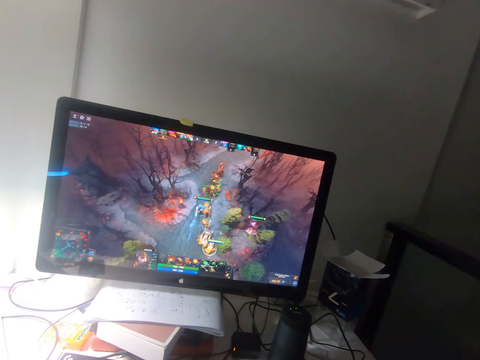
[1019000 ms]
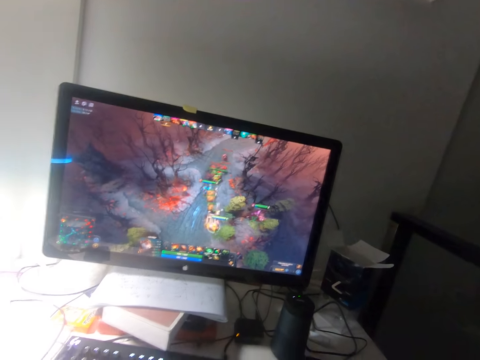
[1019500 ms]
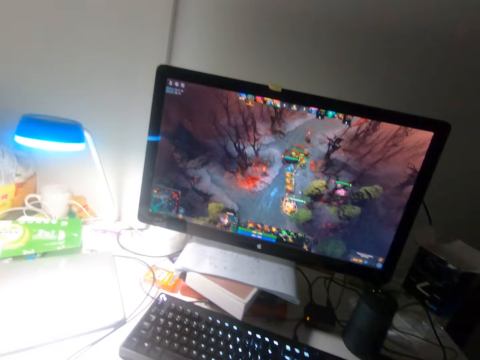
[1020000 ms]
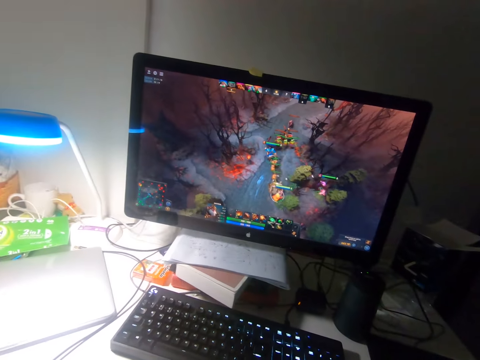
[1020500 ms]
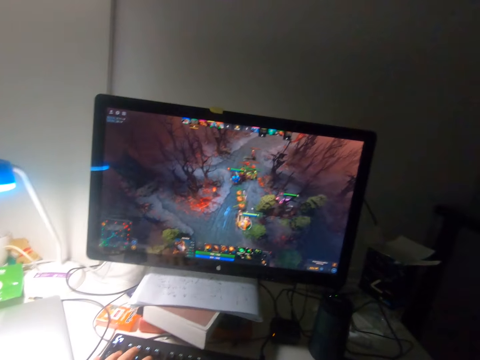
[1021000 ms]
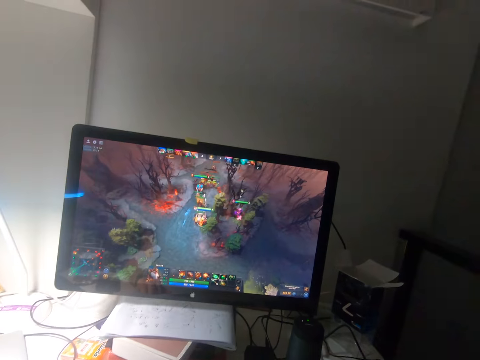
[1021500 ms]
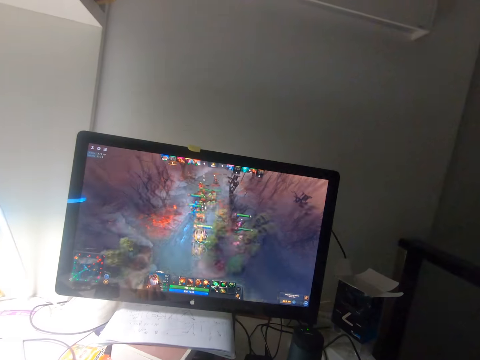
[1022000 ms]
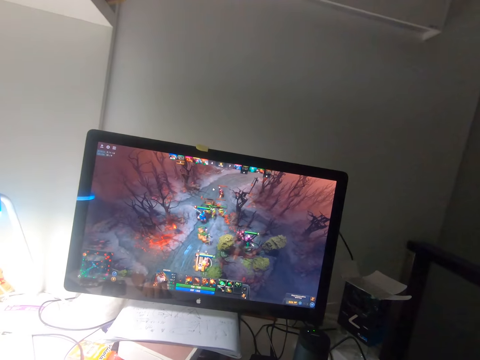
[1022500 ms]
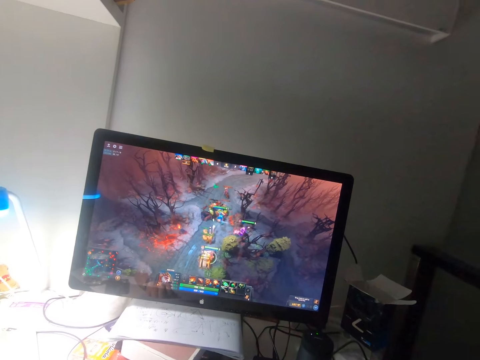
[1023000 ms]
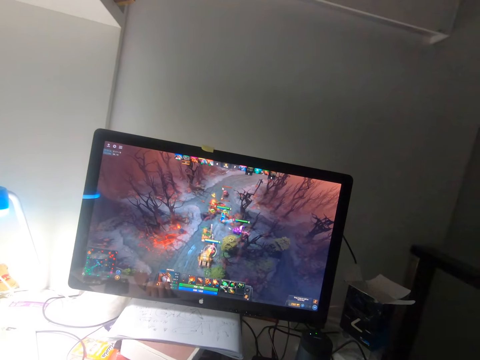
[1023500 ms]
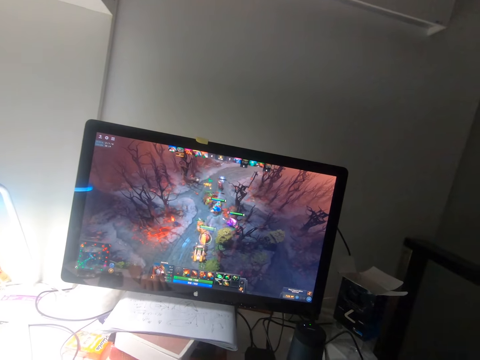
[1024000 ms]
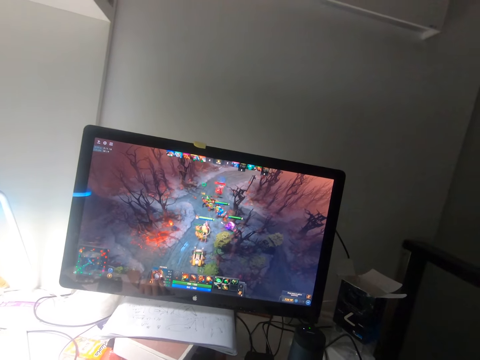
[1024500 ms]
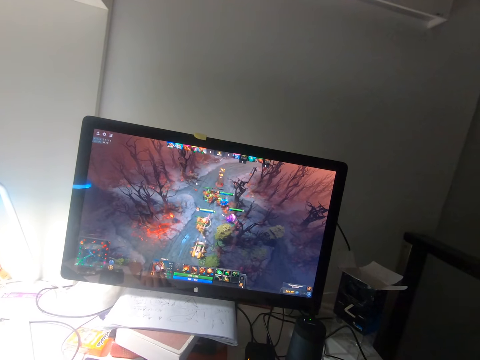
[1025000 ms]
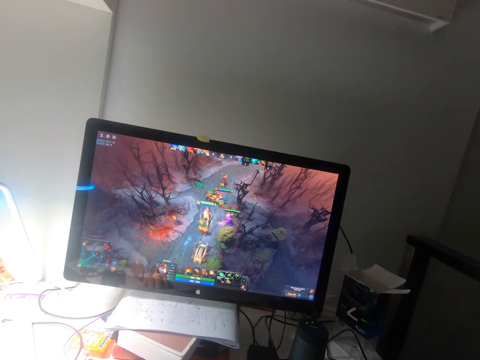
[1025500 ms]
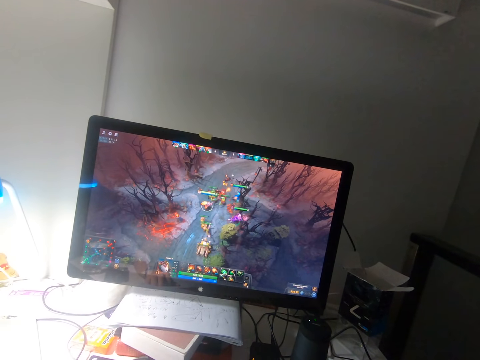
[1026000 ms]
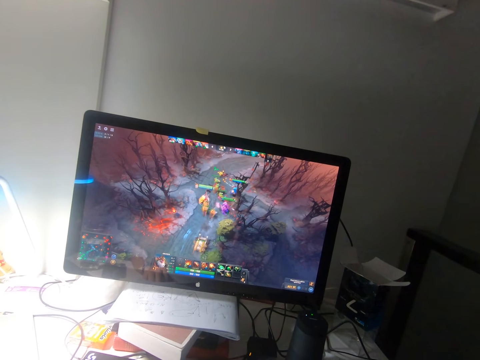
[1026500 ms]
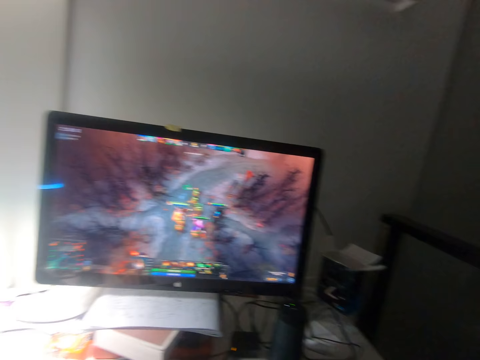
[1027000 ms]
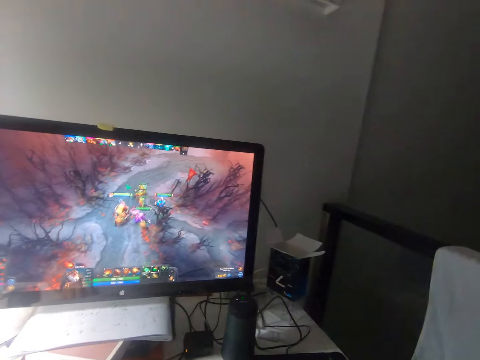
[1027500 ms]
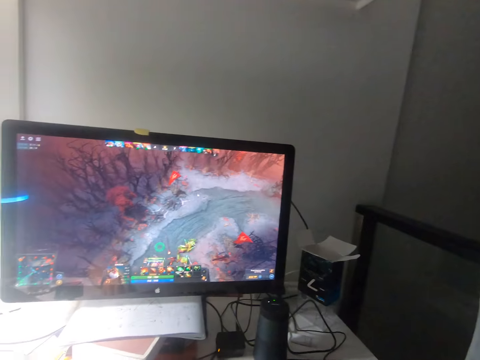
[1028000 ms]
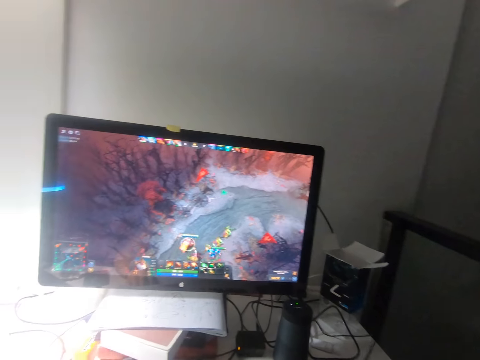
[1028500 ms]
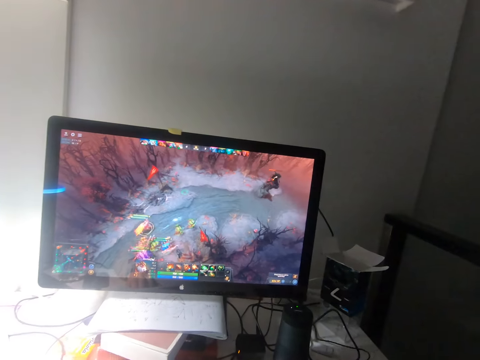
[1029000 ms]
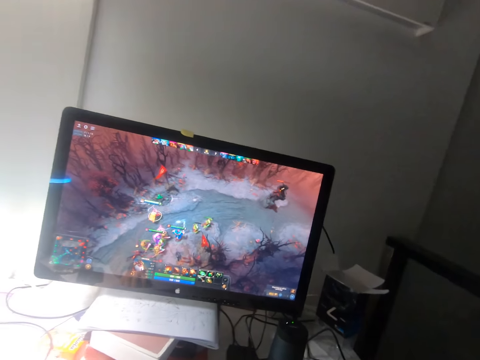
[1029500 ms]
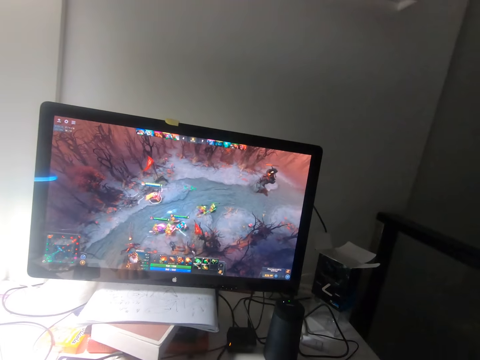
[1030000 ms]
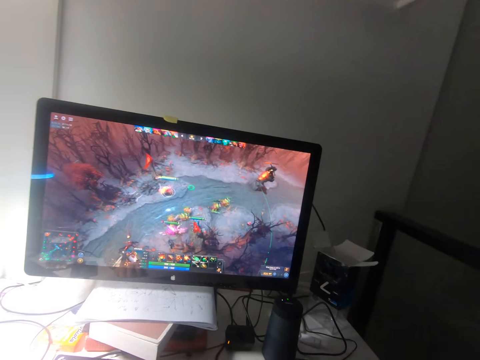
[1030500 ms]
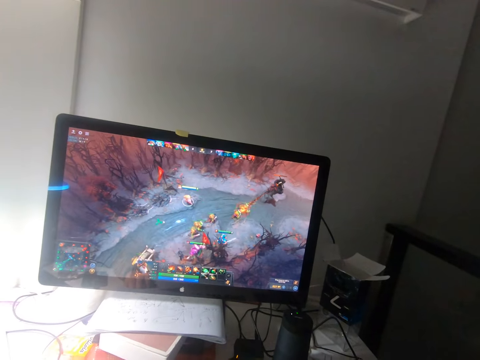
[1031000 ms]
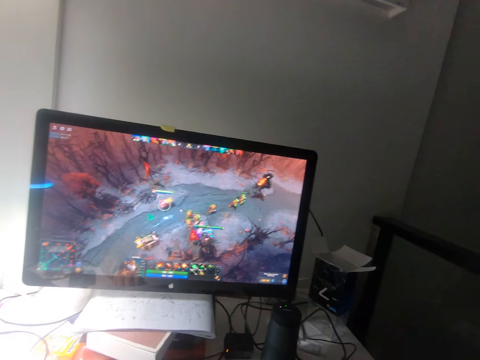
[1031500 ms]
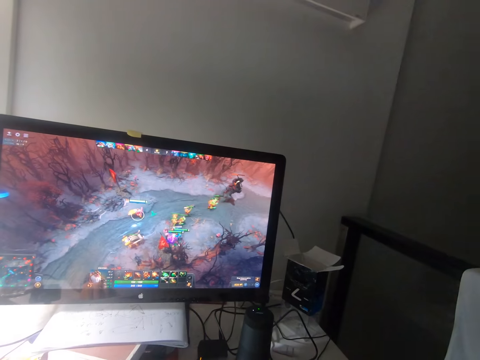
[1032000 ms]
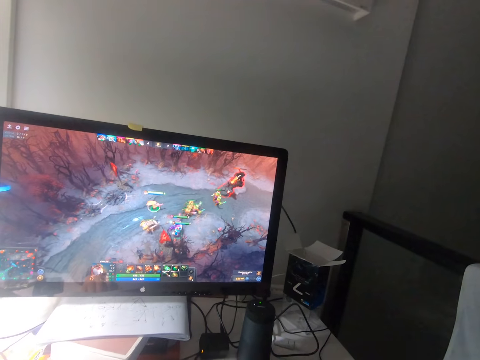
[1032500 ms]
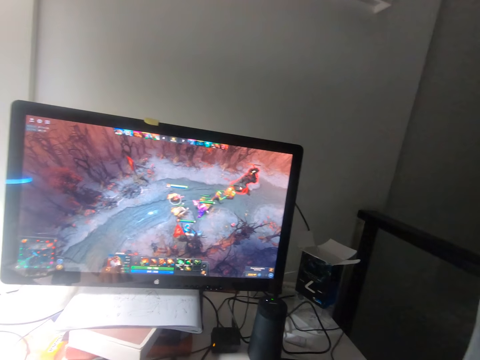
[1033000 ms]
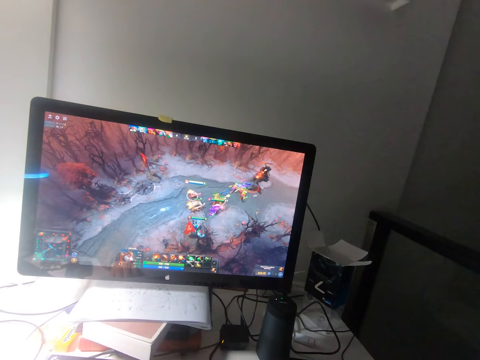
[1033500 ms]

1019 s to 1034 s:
The camera wearer presses the keys of the keyboard on the table with his left hand. He plays the game on the screen.

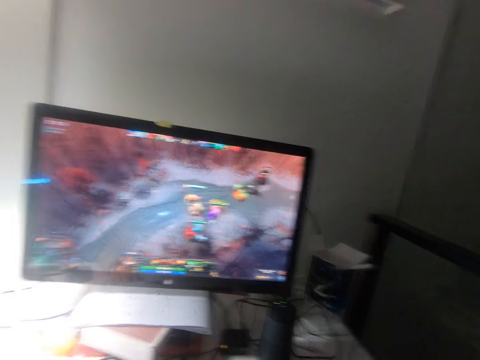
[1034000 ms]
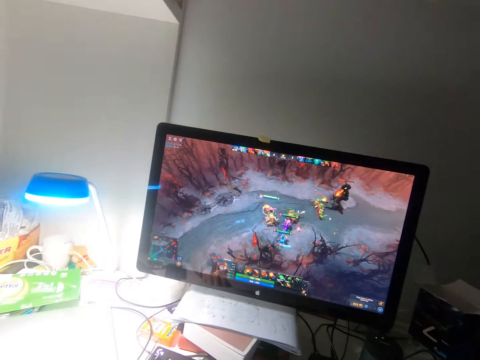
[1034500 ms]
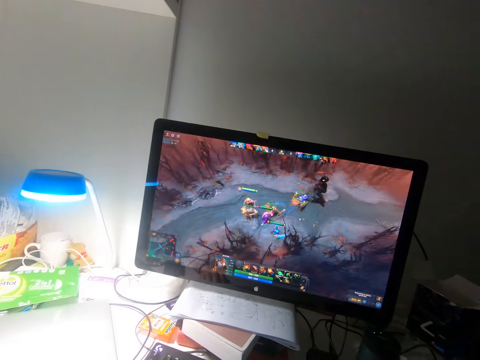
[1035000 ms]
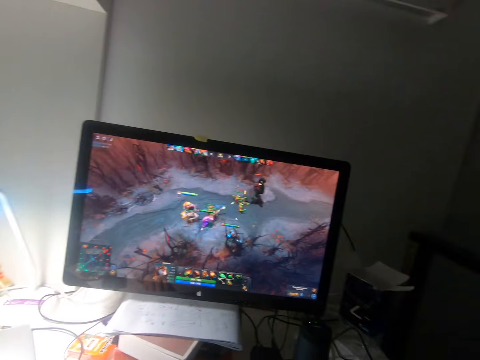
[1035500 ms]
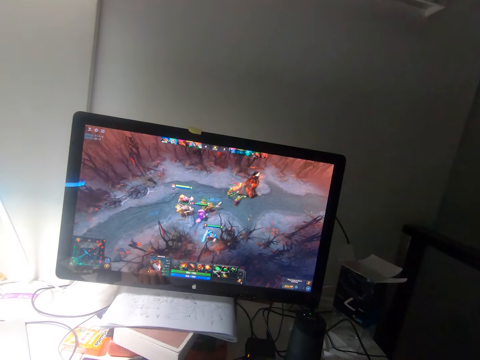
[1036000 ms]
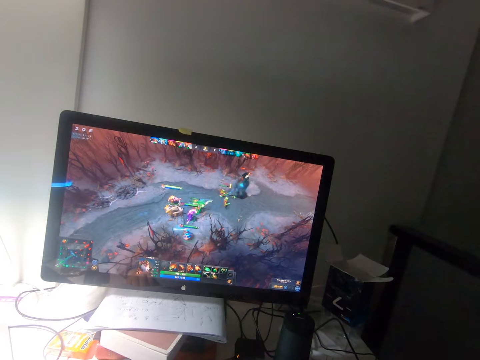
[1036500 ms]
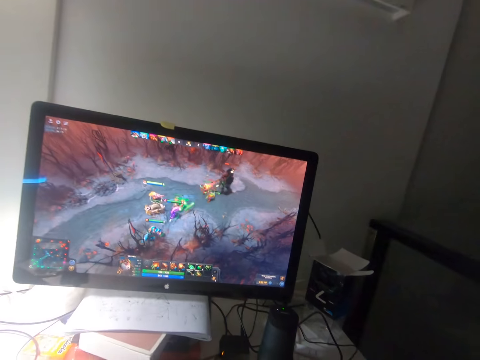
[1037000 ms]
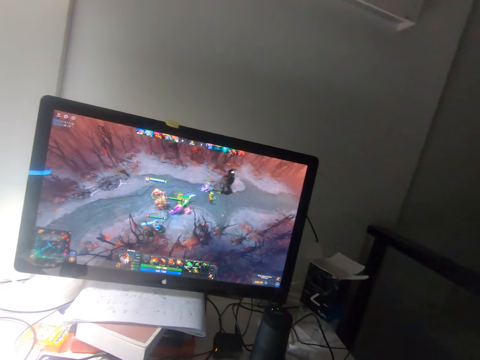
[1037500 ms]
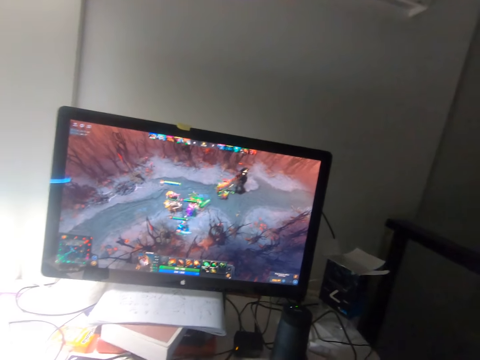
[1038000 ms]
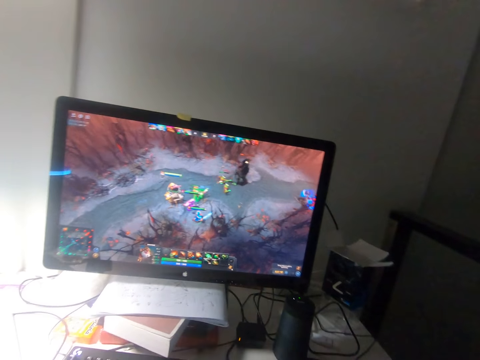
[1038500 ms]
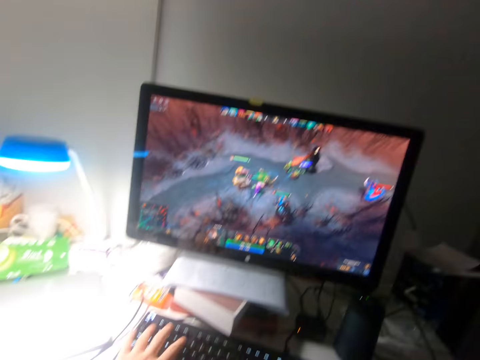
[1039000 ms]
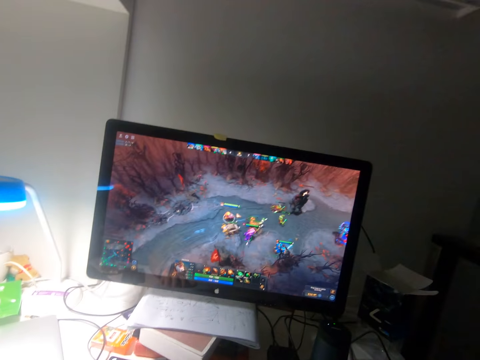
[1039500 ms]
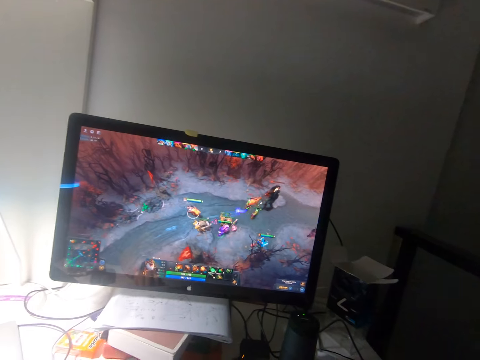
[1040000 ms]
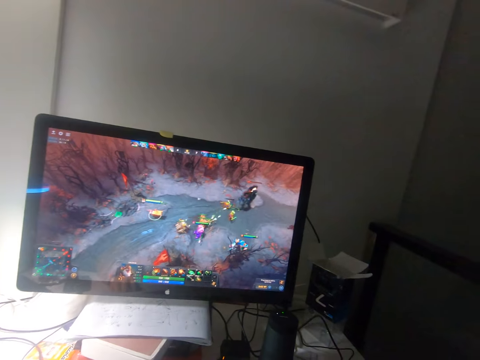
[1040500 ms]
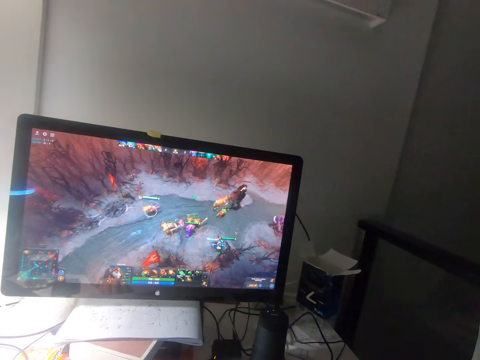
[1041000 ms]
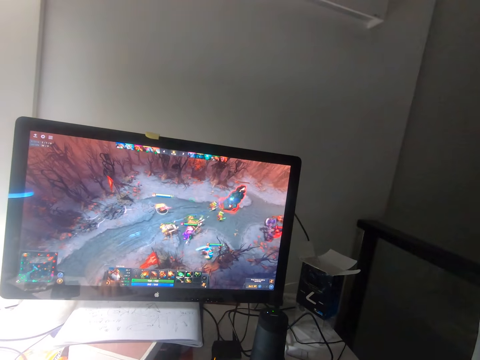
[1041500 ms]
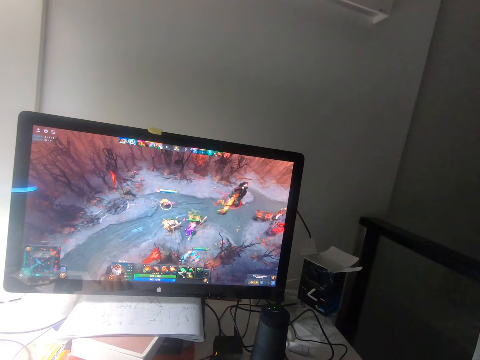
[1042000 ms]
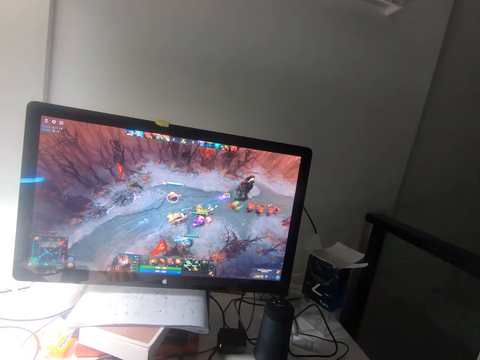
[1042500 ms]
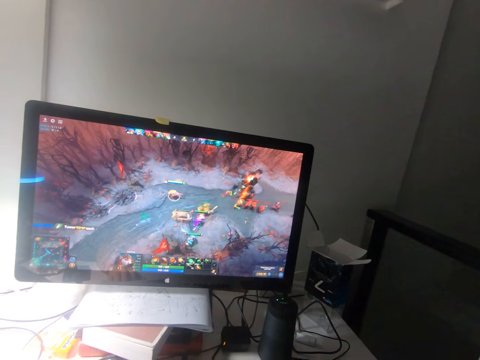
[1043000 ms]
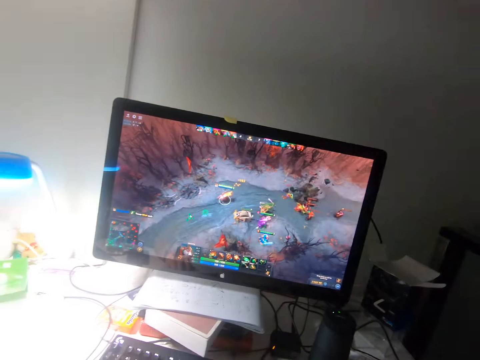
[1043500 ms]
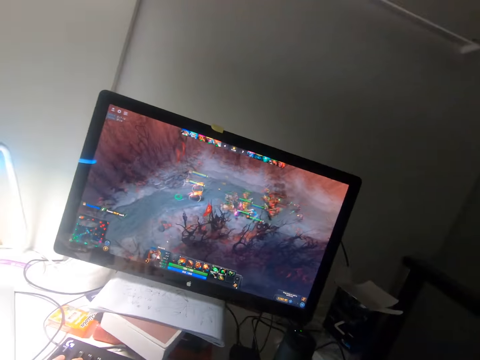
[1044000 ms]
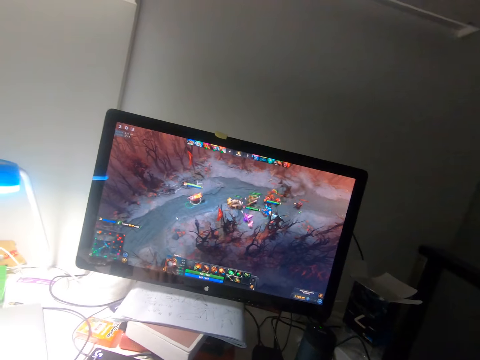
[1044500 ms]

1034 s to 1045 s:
The camera wearer moves his hand. He presses the keys of the keyboard on the table with his left hand. He plays the game on the screen.
